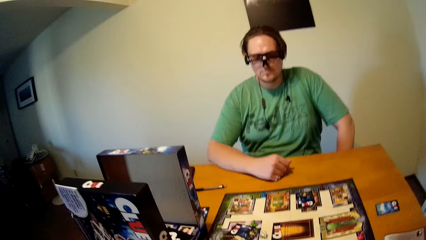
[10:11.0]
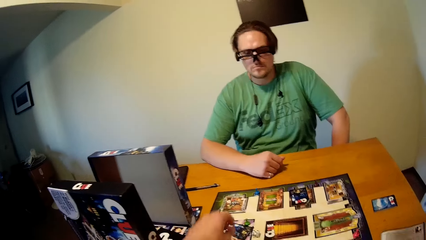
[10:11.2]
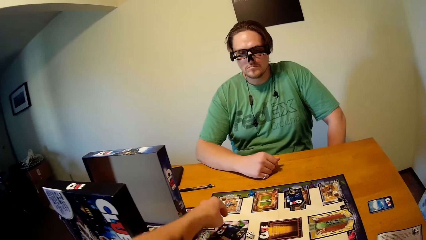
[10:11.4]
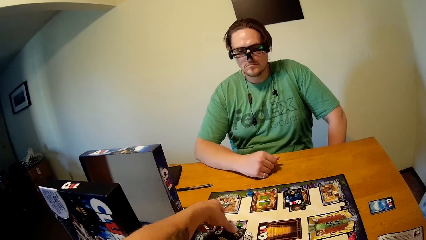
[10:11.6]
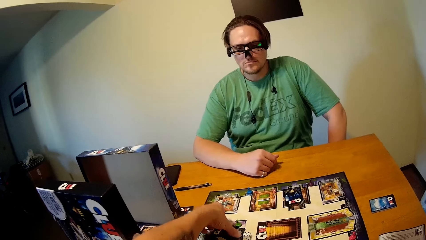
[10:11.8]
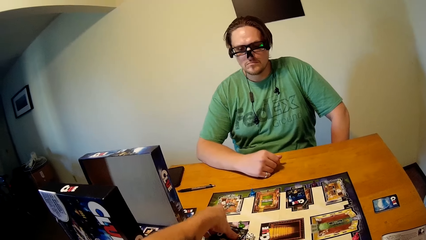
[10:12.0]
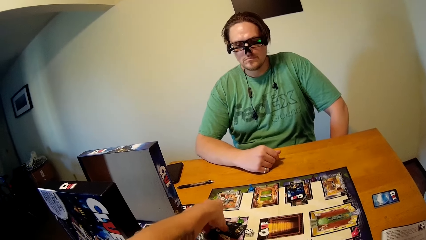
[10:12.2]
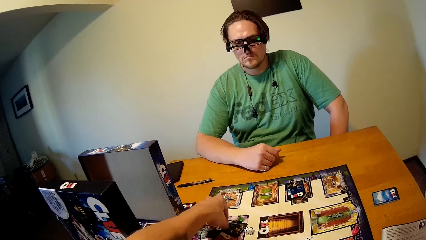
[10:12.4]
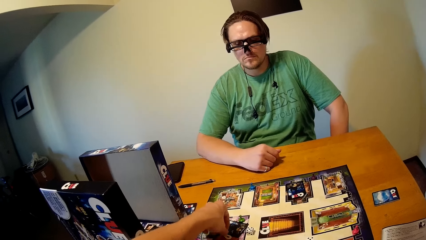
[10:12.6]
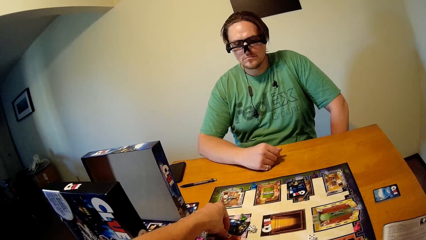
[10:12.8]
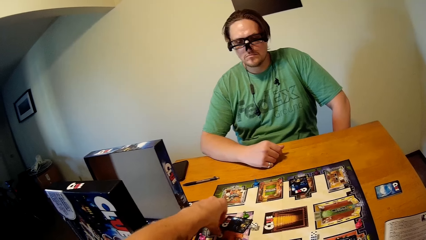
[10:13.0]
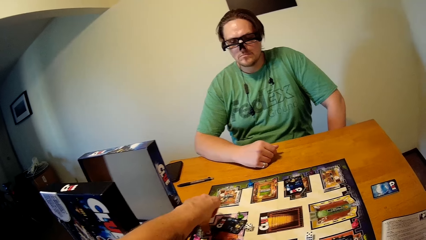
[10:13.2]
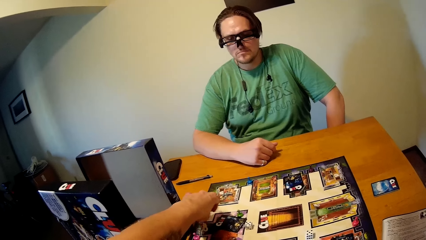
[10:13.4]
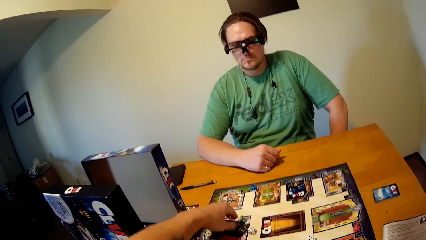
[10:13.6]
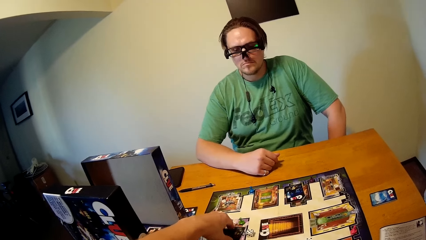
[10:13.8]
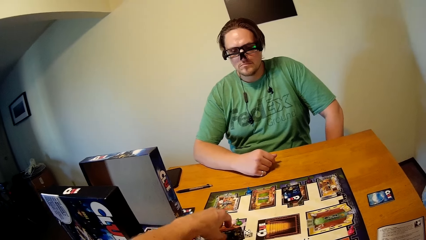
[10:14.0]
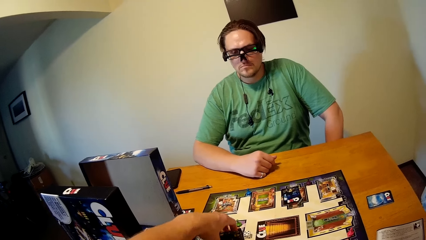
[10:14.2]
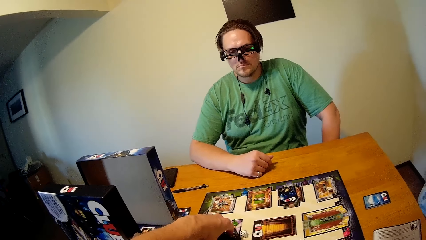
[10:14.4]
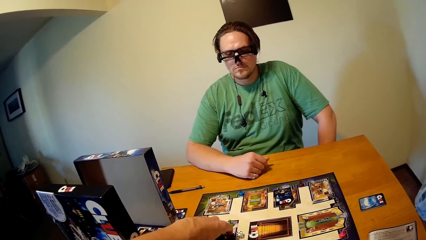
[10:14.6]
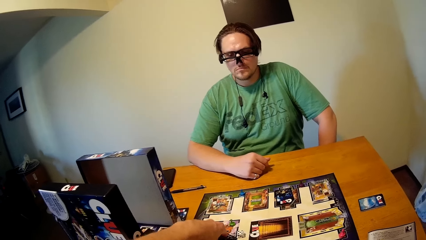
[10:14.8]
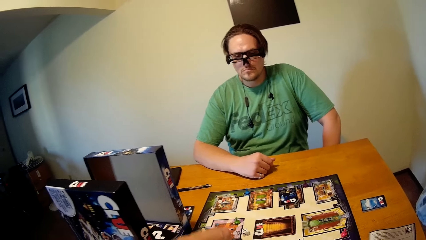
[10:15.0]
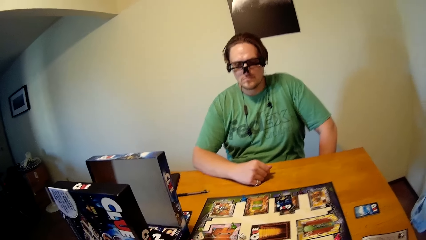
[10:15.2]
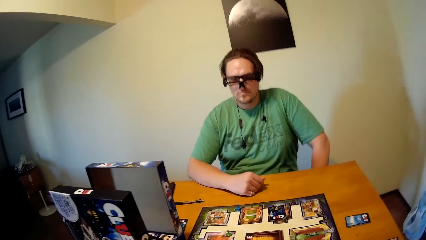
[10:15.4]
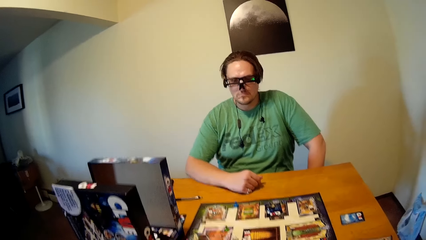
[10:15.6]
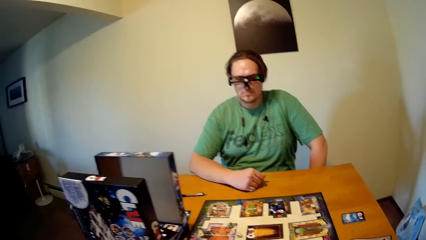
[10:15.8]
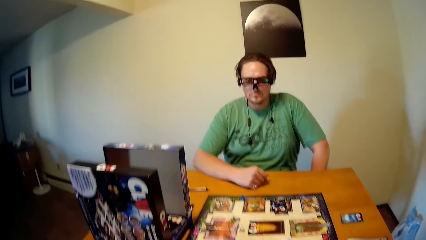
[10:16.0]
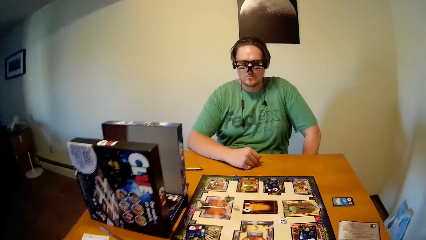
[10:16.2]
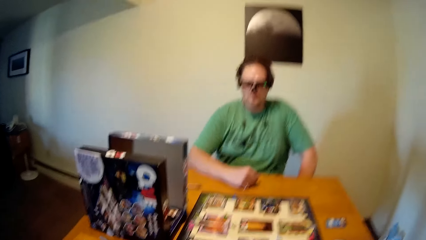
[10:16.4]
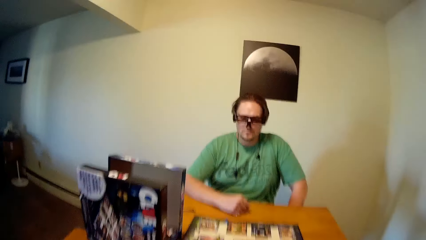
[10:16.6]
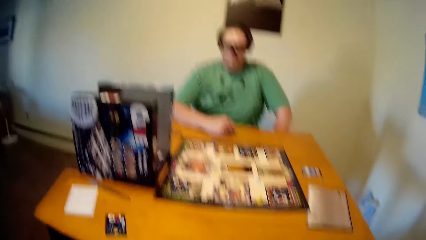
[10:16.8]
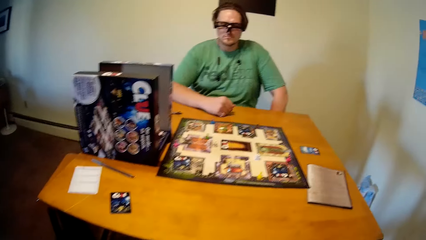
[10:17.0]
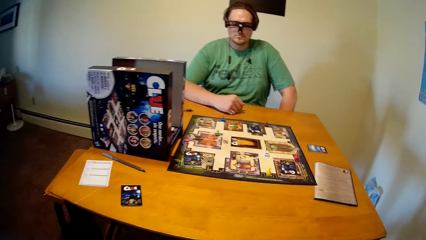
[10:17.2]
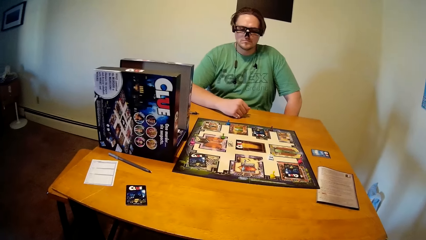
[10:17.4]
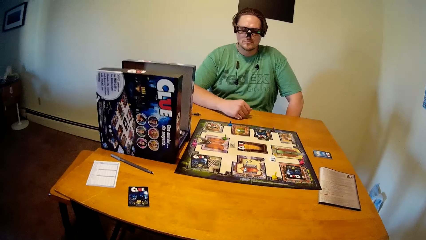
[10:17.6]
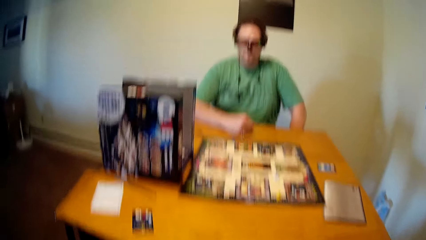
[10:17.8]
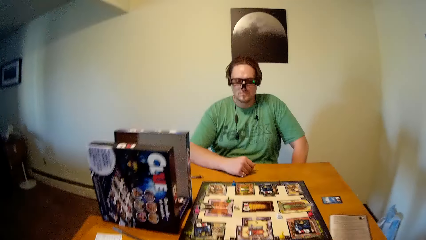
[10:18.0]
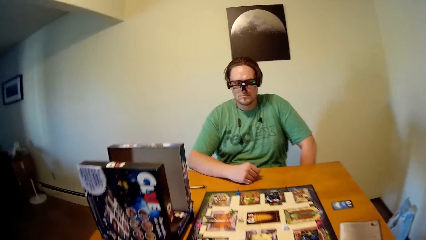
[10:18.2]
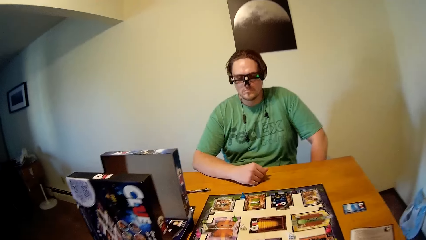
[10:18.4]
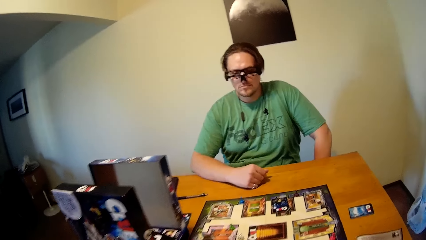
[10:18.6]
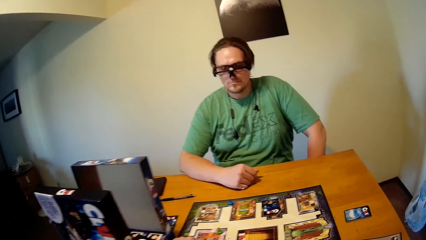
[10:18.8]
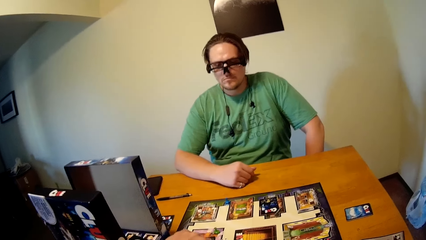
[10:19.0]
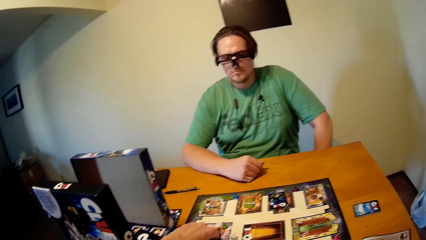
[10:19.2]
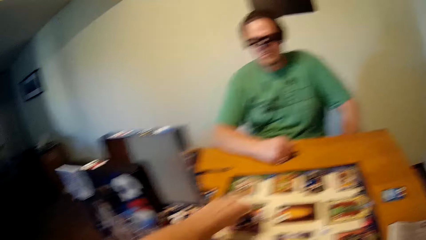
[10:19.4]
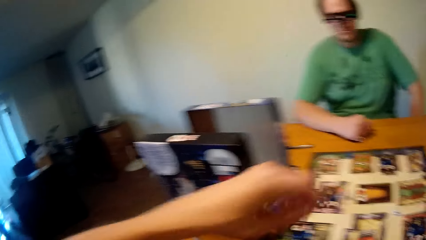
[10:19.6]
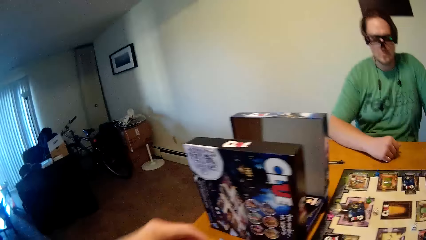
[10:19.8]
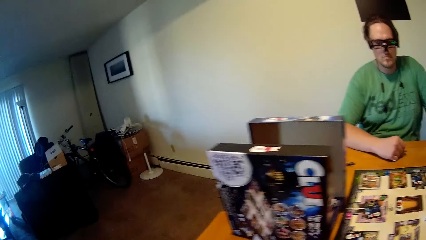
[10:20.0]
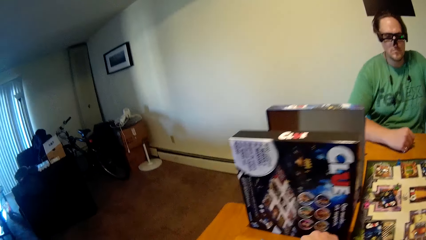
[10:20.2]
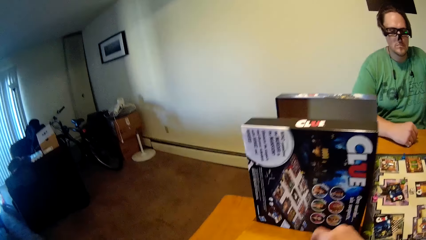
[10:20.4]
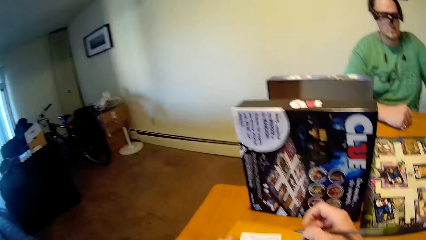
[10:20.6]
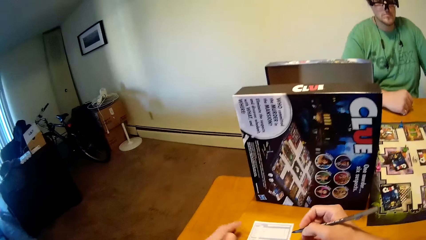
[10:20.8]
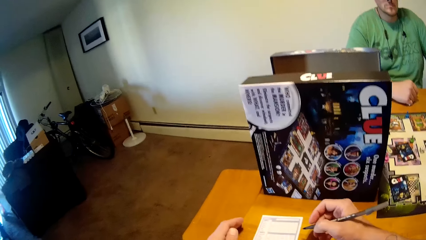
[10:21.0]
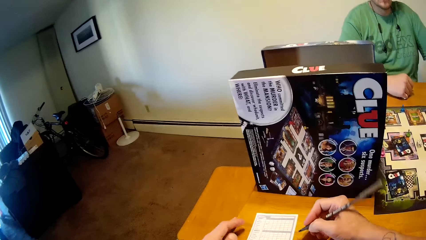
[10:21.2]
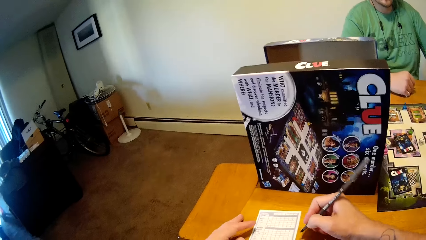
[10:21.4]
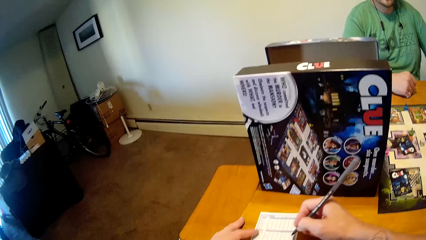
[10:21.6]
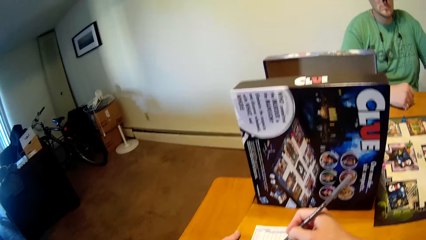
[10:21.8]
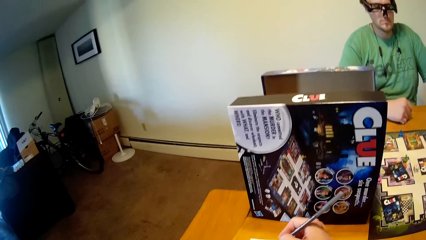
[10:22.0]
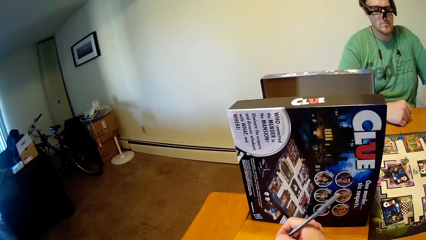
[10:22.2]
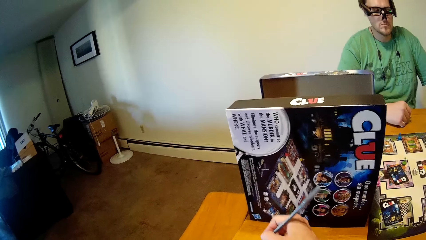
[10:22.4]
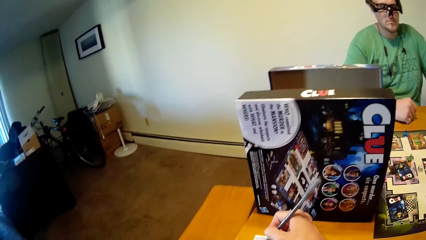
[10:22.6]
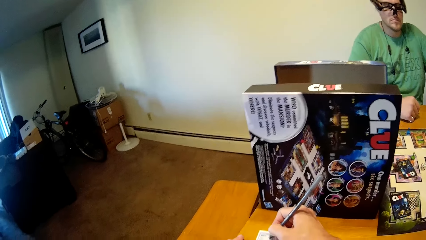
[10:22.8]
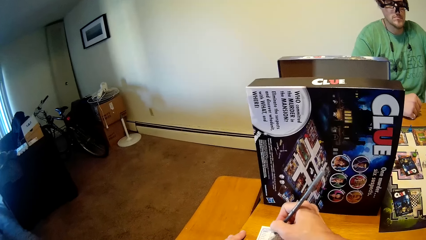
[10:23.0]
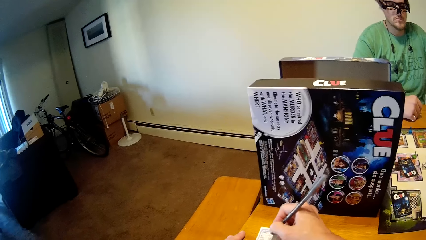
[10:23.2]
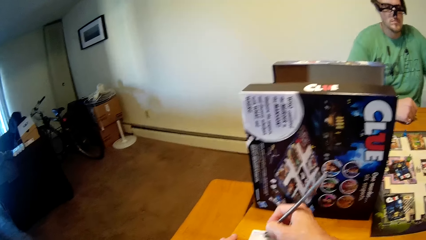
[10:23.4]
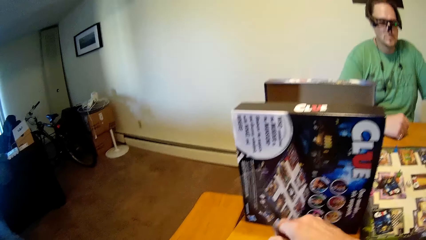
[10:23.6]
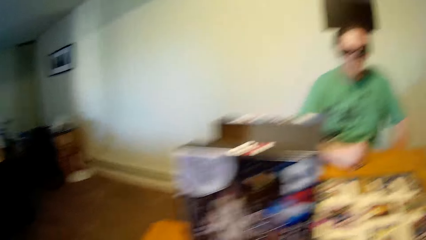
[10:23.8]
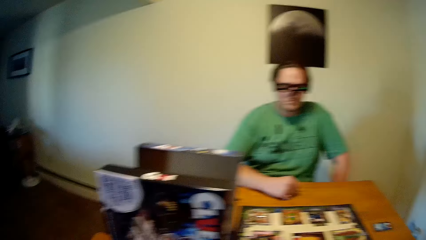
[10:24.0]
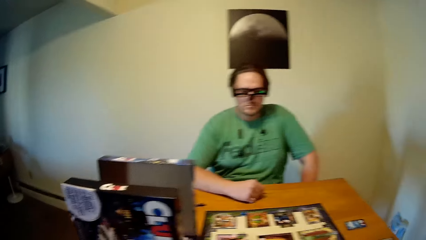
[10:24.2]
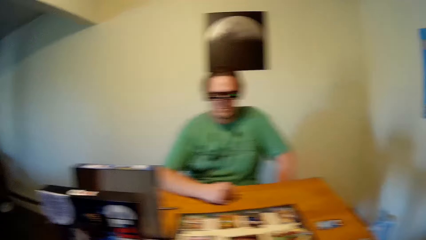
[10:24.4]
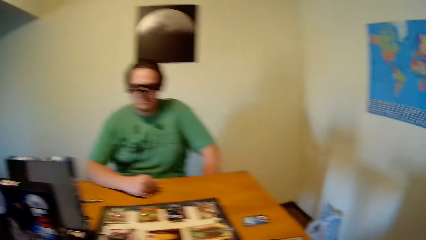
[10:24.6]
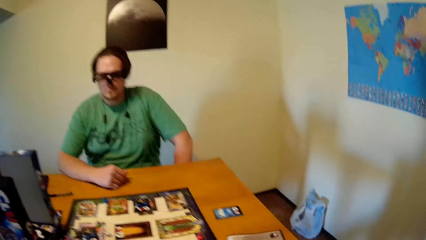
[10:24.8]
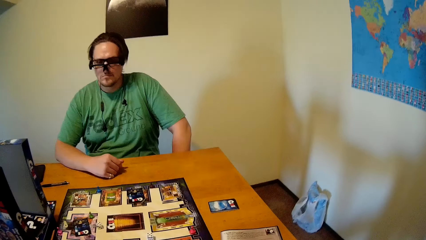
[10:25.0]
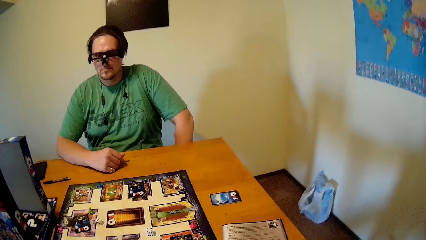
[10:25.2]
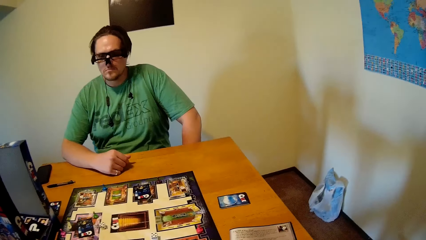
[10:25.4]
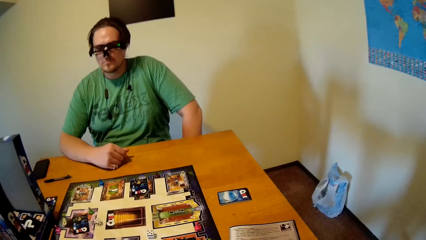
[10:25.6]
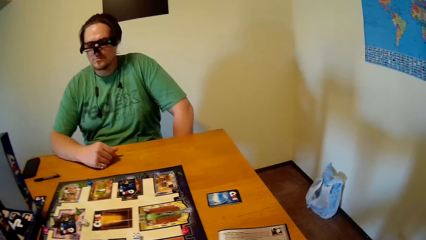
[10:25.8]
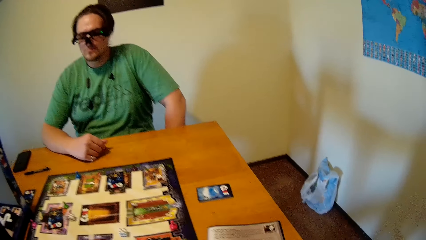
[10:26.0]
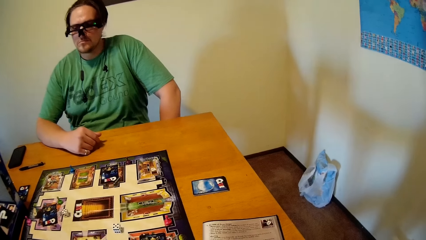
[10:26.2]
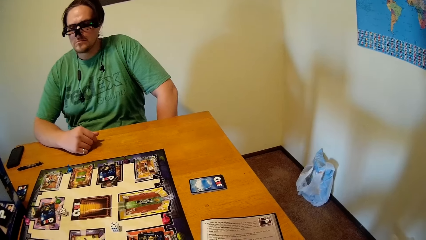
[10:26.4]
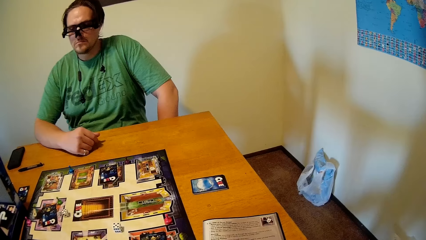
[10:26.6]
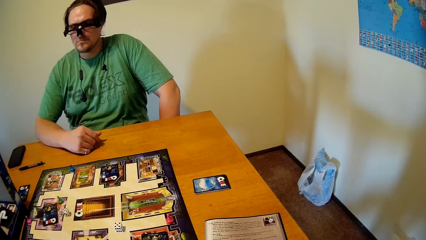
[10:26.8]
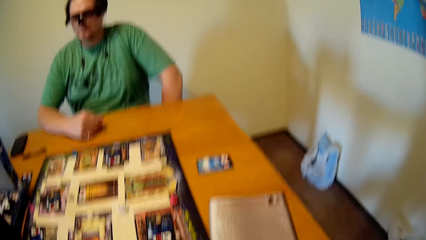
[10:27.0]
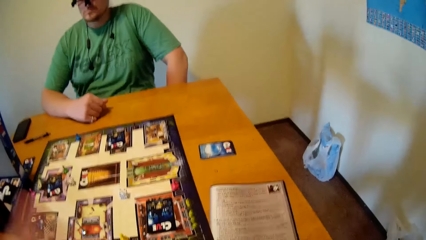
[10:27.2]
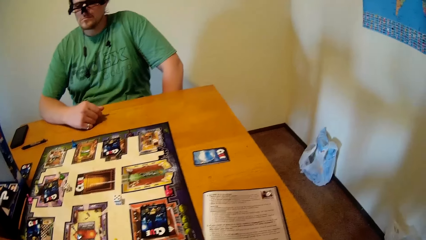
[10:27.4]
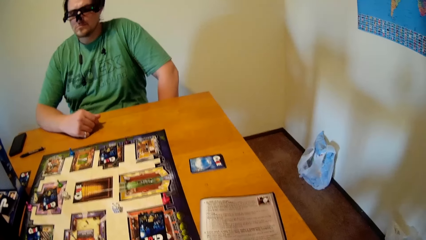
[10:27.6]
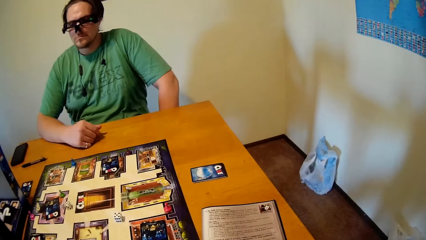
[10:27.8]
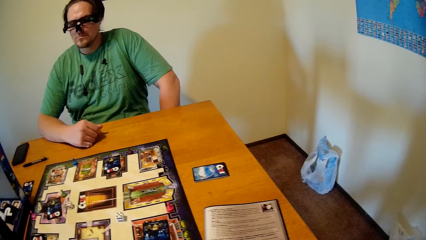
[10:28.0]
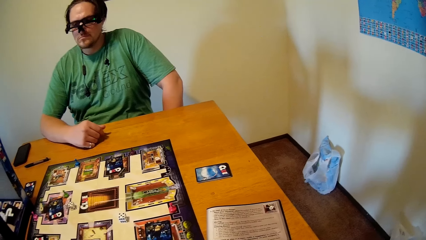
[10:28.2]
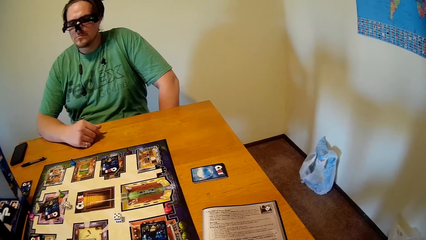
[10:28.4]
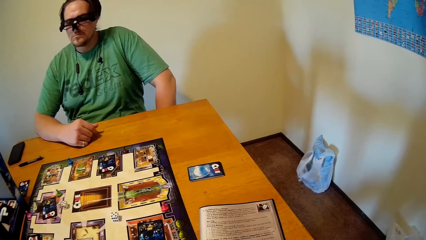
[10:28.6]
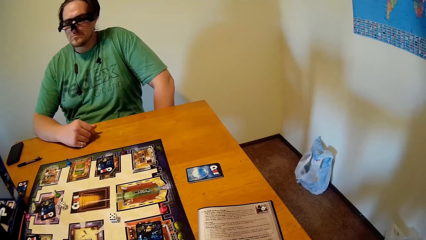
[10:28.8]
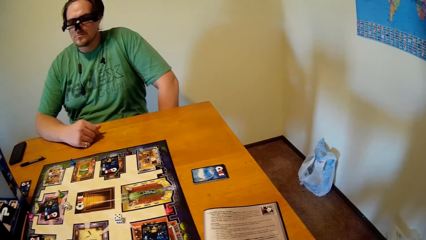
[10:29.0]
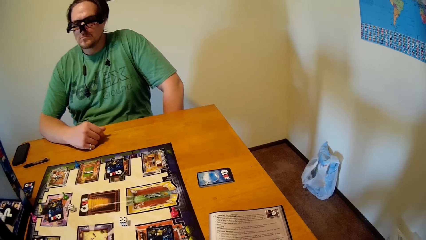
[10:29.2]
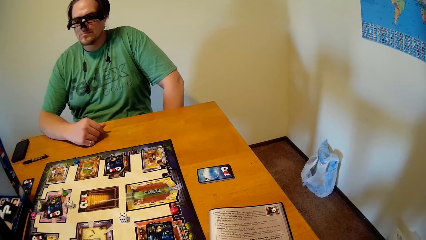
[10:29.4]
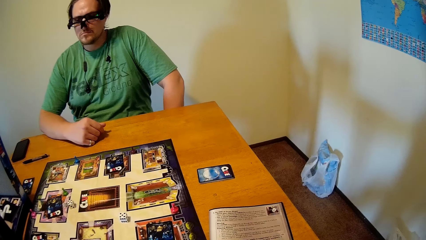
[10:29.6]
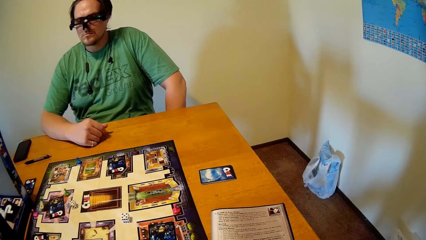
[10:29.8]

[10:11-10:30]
The camera wearer moves the board game tokens. He writes on a paper on the table with a pen in his right hand. He drops the pen in his right hand on the table.
